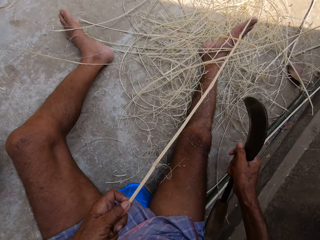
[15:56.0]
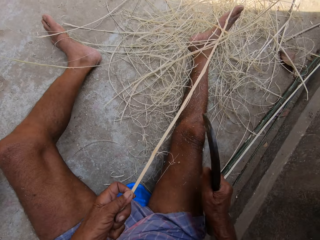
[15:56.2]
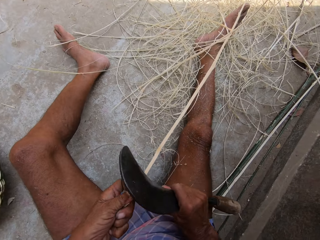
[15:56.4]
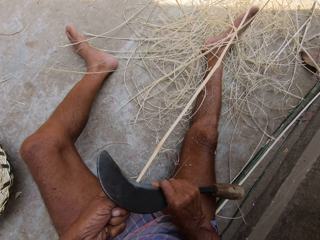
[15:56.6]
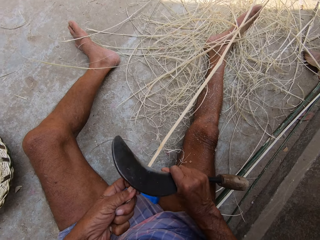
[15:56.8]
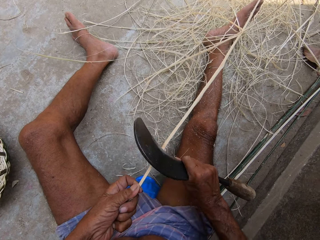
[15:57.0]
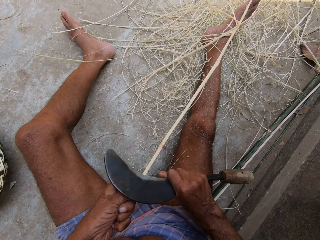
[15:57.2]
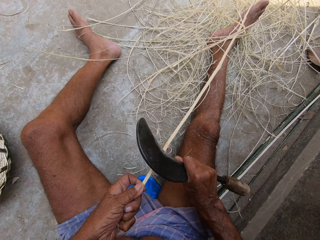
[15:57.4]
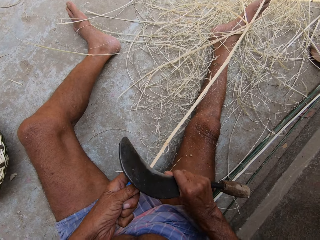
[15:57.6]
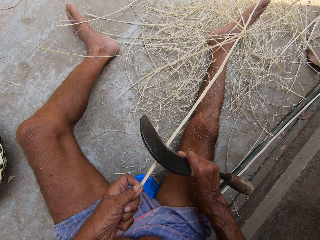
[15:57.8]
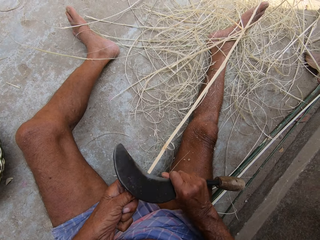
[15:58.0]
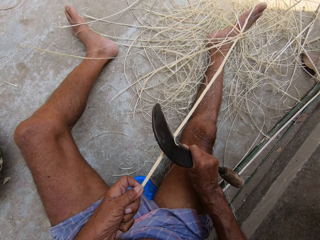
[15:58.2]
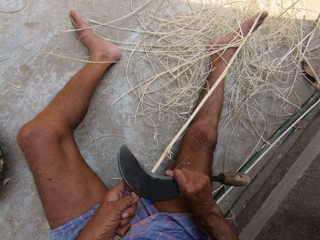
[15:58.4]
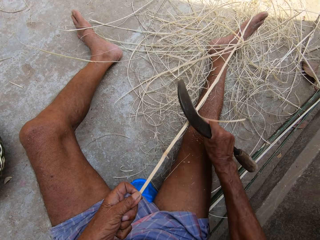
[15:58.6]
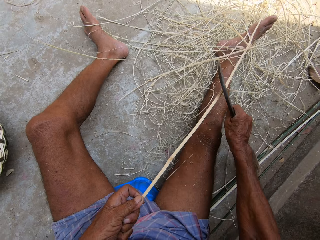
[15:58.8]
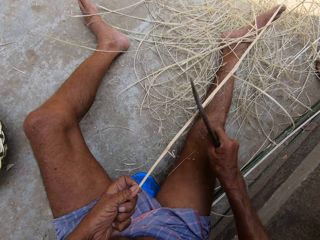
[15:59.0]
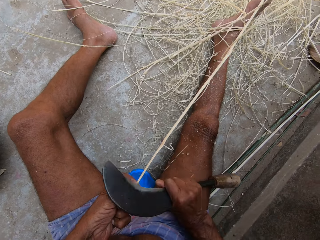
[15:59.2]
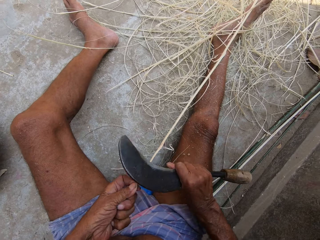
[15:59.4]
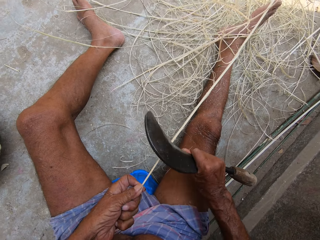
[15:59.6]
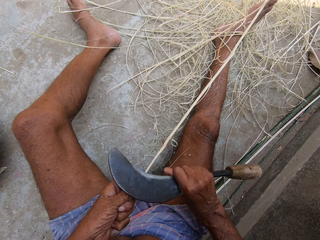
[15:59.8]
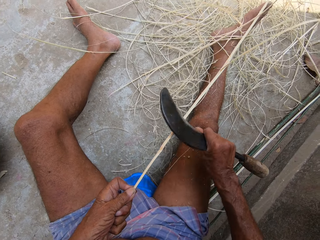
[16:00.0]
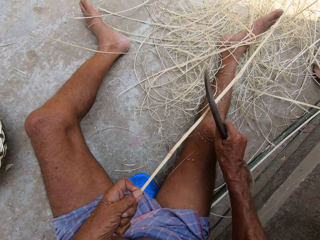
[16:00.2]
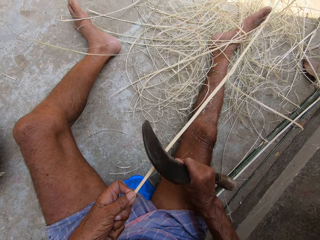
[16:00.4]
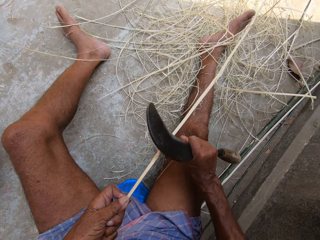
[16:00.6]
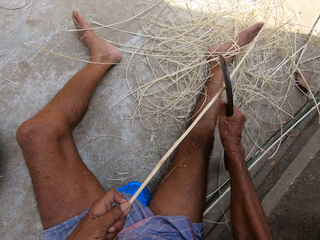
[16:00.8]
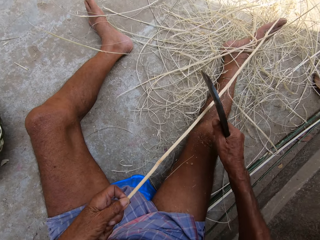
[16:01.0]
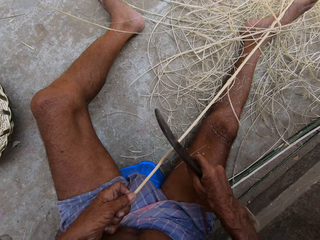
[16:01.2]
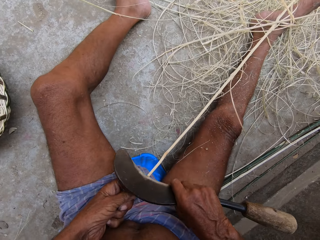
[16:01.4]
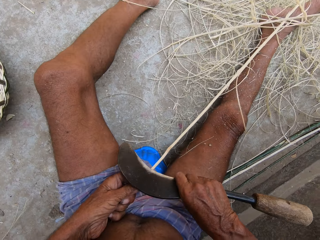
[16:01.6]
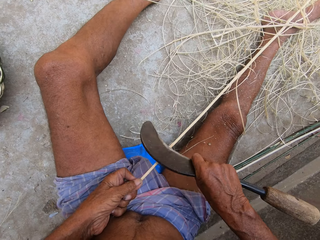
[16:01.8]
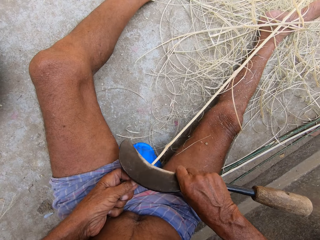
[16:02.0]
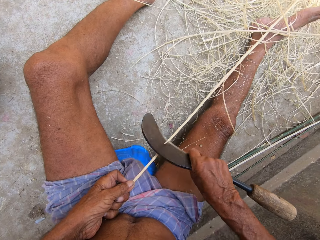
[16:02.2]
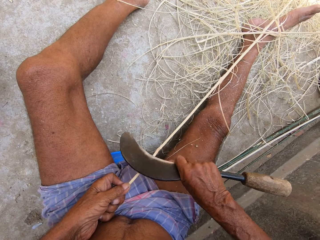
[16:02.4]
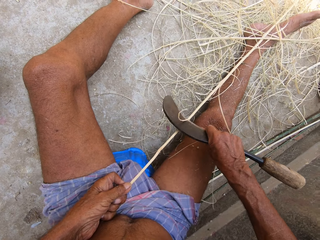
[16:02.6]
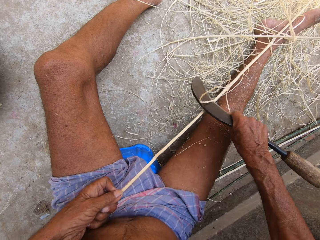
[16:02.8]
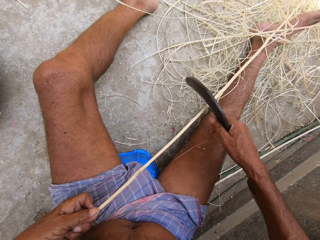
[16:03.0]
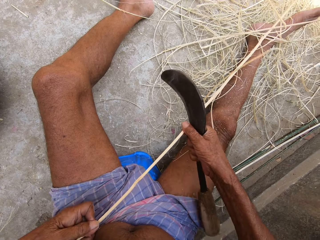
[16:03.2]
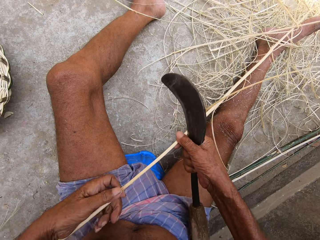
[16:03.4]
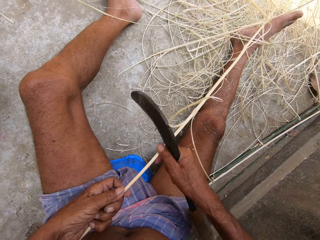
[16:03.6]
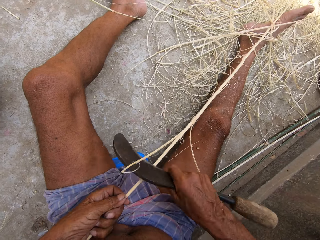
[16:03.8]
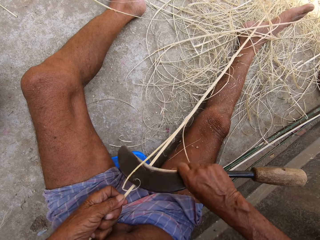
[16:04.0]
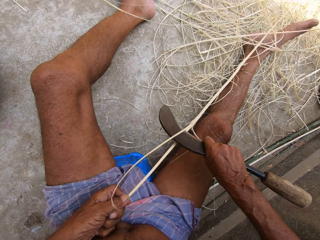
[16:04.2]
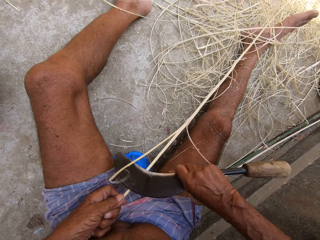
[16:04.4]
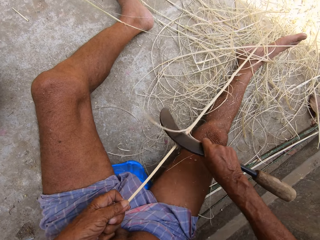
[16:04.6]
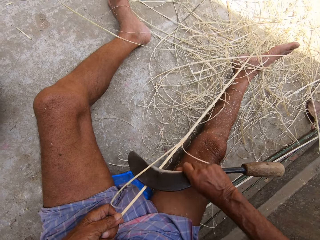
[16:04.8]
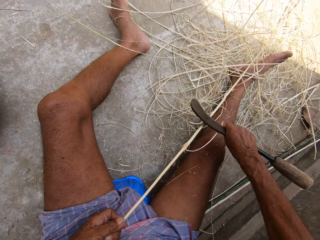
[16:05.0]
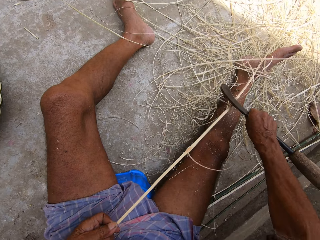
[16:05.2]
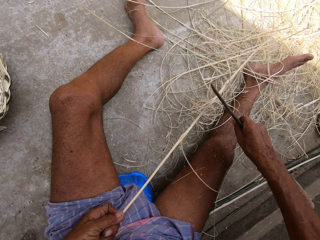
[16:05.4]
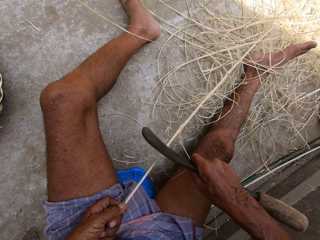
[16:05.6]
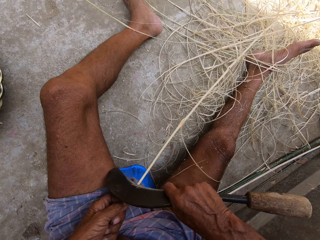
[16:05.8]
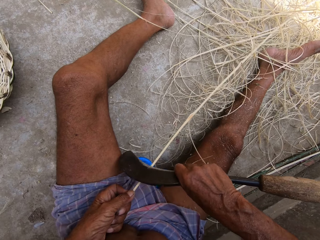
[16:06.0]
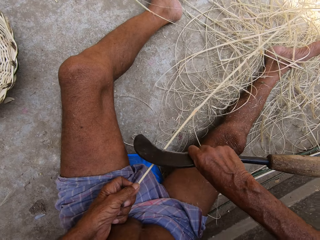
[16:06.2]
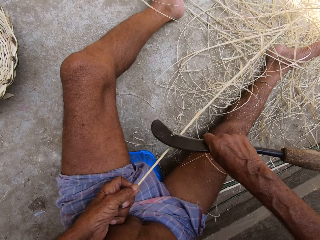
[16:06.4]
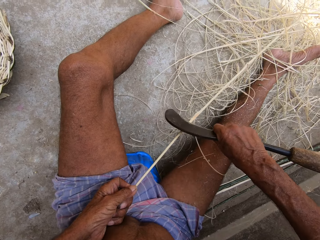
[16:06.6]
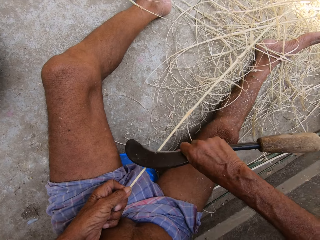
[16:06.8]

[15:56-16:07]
The camera wearer moves the bamboo stick with his left hand. He peels the bamboo stick with the hand sickle in his right hand. He holds the bamboo stick with both hands. He slides his left hand down the bamboo stick. He peels the bamboo stick with the hand sickle in his right hand. He makes a stick.

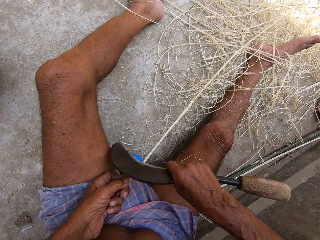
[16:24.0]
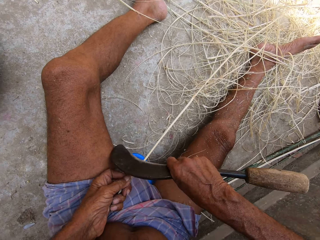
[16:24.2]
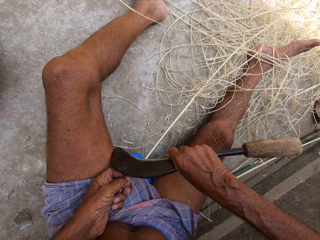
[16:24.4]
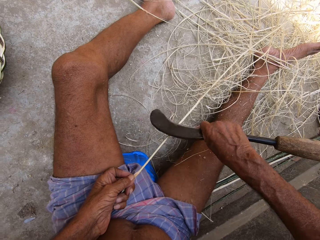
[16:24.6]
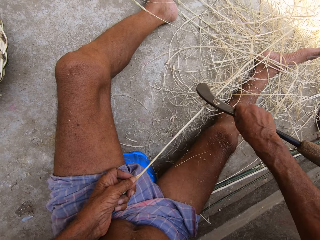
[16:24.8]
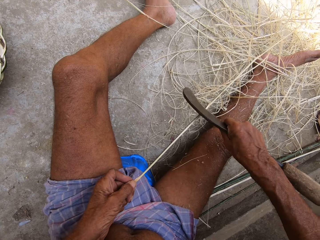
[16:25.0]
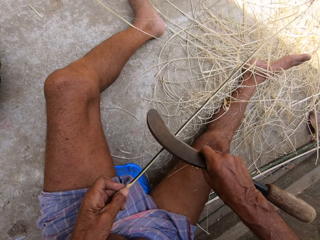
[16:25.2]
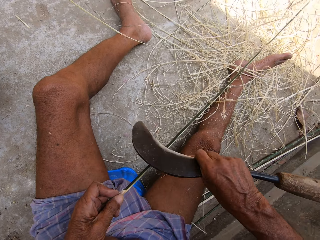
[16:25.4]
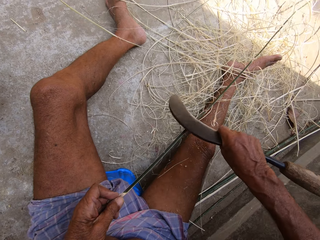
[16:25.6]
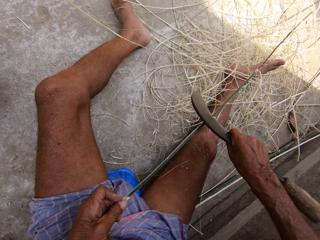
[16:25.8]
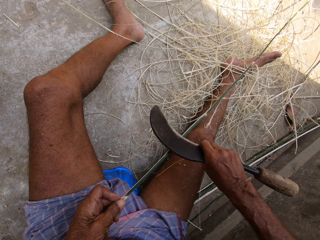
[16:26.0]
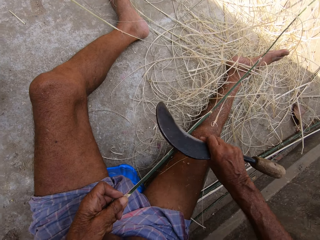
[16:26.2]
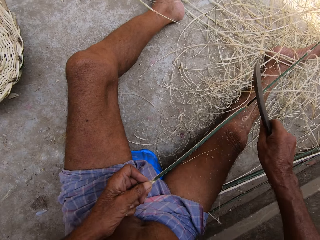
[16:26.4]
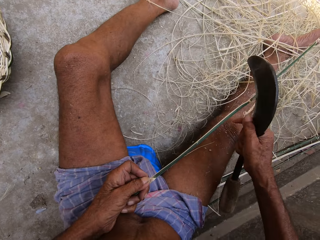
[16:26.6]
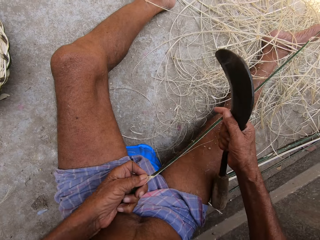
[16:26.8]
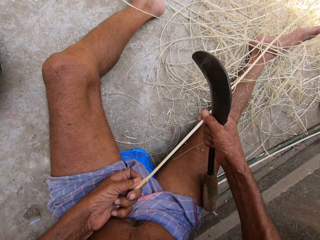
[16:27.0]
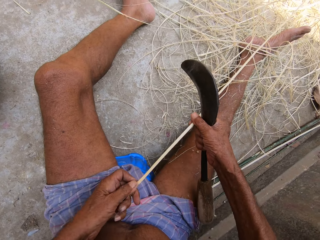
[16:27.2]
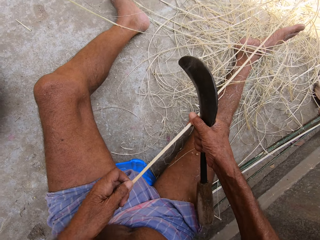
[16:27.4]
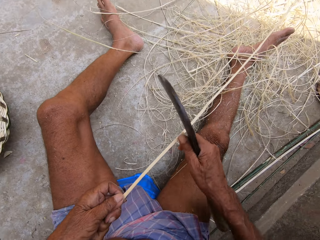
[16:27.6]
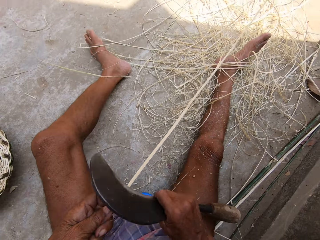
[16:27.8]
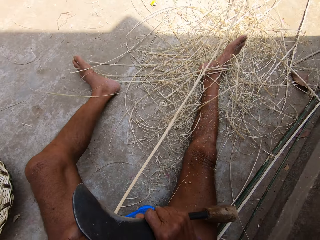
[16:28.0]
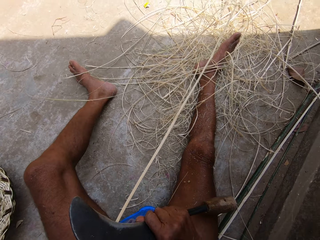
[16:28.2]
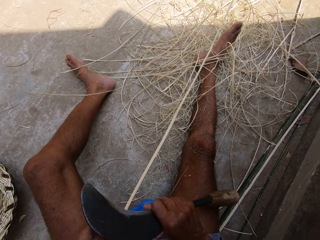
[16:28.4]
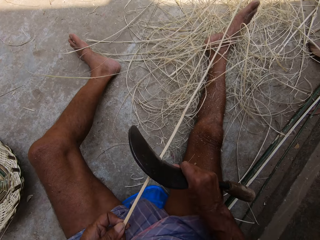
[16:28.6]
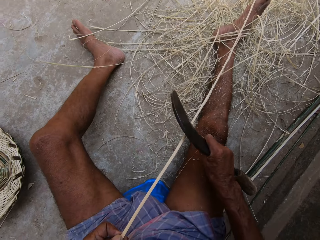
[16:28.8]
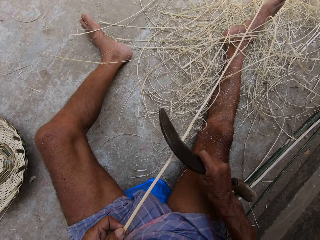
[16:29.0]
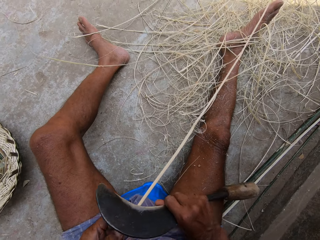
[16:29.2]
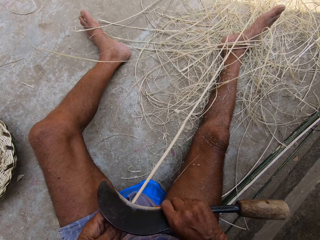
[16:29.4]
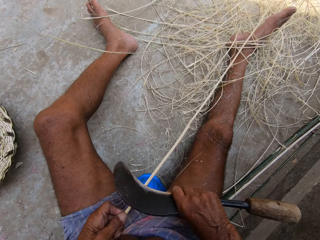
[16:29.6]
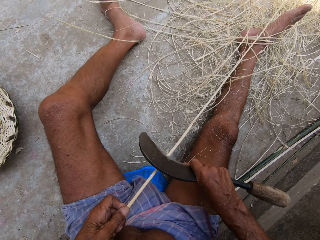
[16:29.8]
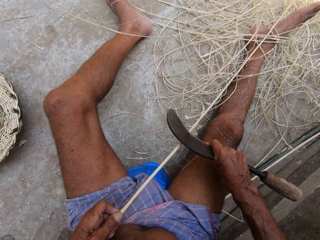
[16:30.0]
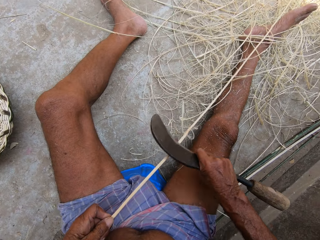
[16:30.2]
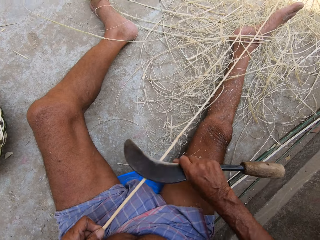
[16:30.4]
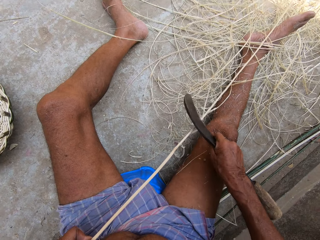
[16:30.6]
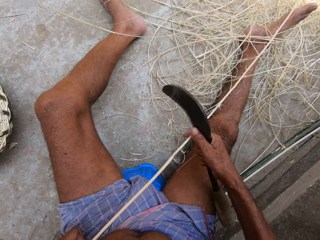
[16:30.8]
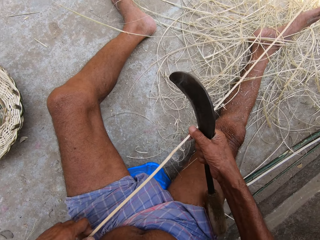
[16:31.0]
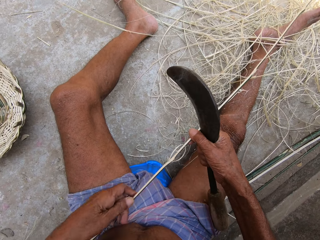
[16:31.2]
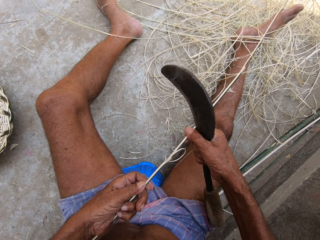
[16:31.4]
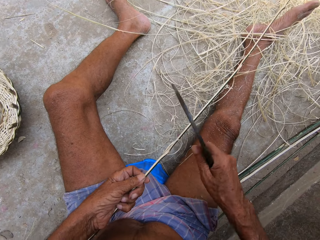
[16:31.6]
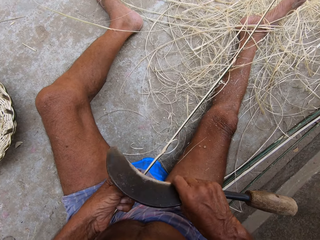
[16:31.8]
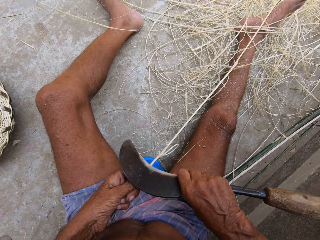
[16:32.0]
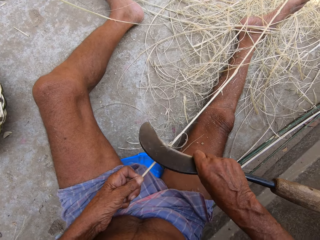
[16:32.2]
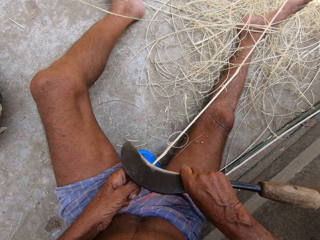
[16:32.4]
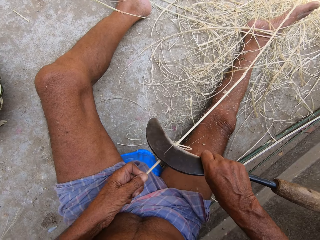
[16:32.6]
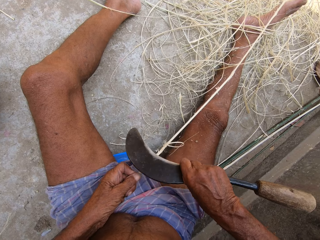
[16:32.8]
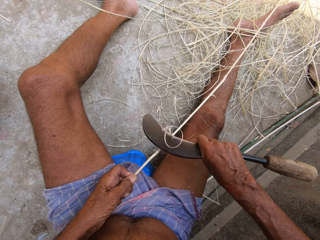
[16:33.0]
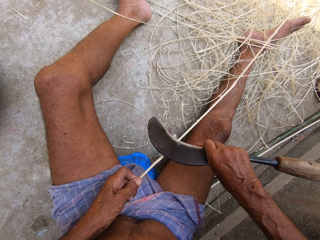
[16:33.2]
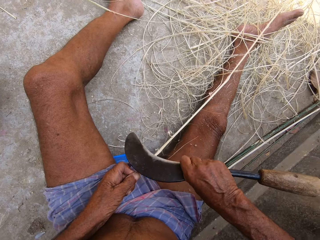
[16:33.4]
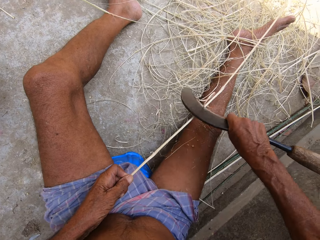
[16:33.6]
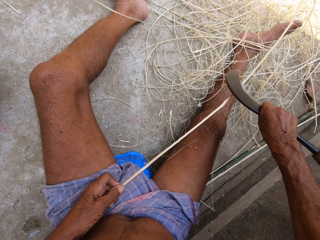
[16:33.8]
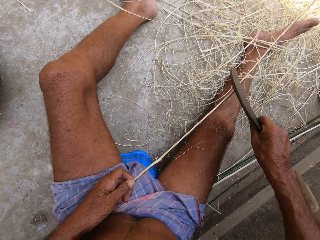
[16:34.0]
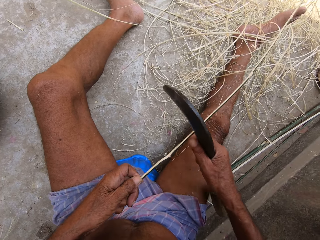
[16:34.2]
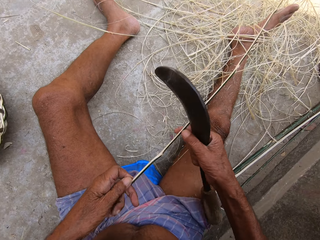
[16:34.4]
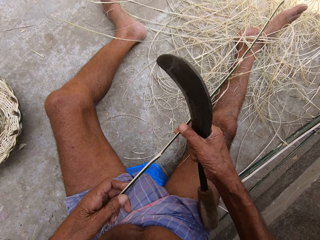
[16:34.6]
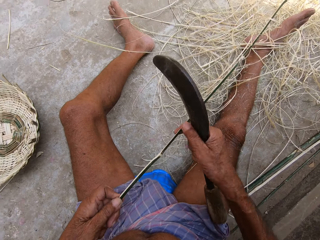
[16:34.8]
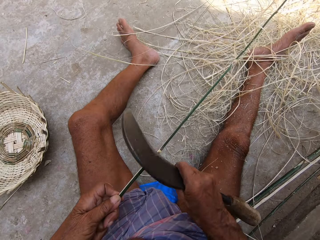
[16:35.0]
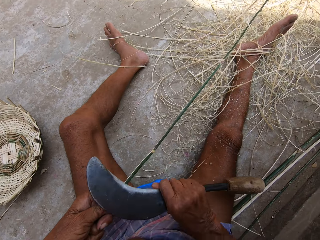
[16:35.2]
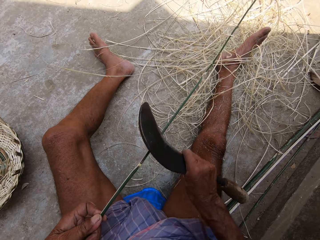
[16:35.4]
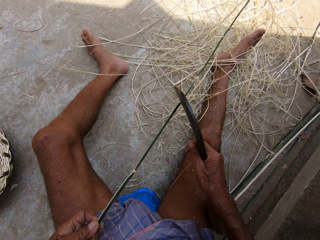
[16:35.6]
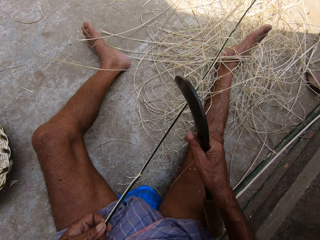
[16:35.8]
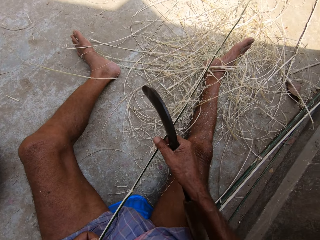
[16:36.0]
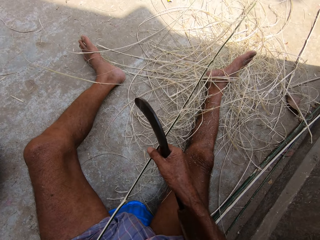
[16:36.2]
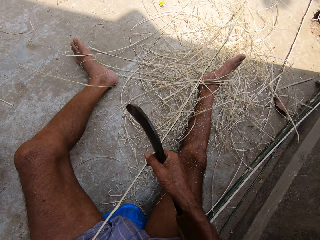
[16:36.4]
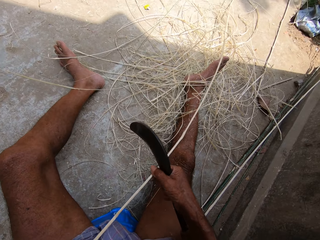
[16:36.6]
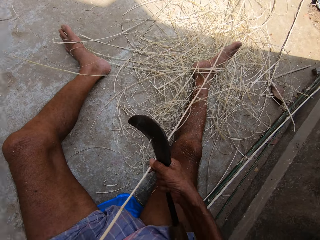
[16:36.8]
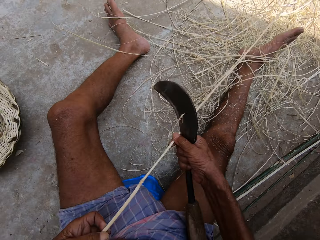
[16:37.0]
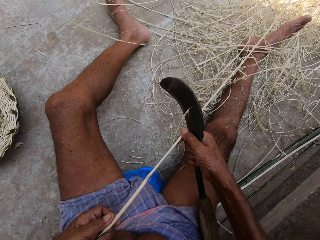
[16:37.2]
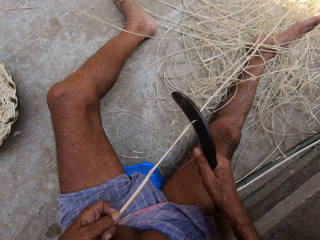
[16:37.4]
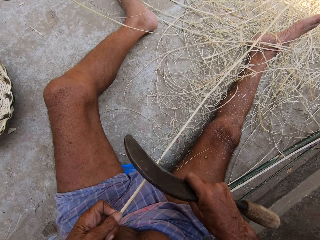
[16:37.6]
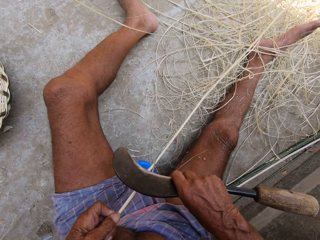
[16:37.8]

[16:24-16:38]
The camera wearer turns the bamboo stick with his left hand. He peels the bamboo stick with the hand sickle in his right hand. He holds the bamboo stick with both hands. He peels the bamboo stick with the hand sickle in his right hand. He holds the bamboo stick with both hands. He slides his left hand down the bamboo stick. He peels the bamboo stick with the hand sickle in his right hand. He makes a stick. He holds the bamboo stick with both hands. He moves his left hand up the bamboo stick. He peels the bamboo stick with the hand sickle in his right hand. He holds the bamboo stick with both hands. He turns the bamboo stick with both hands.
